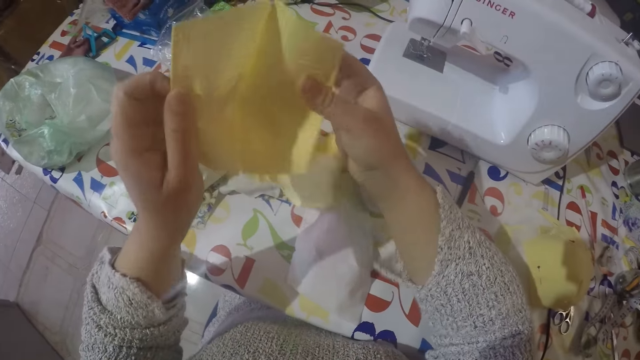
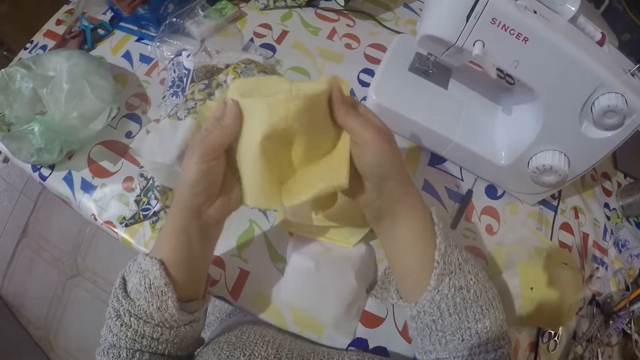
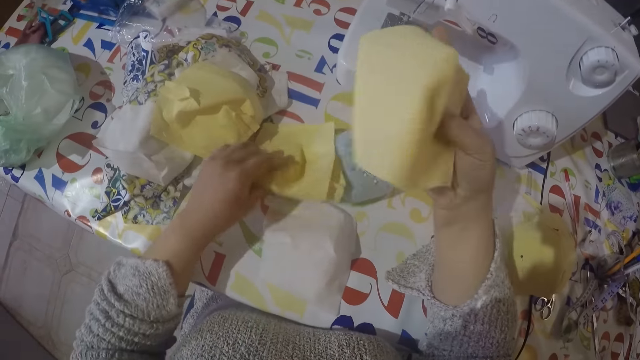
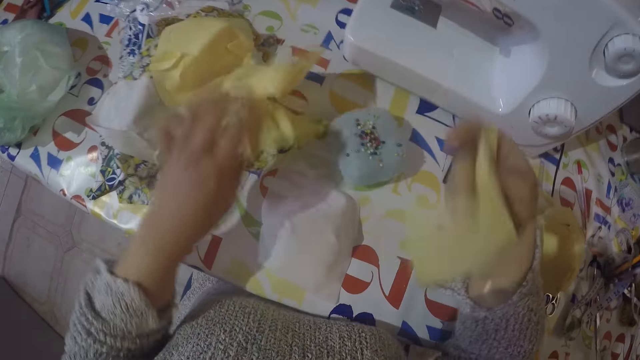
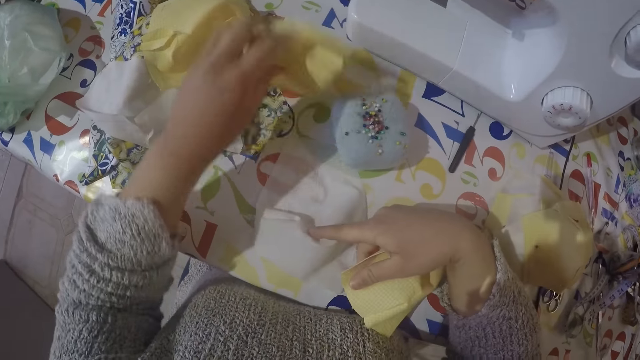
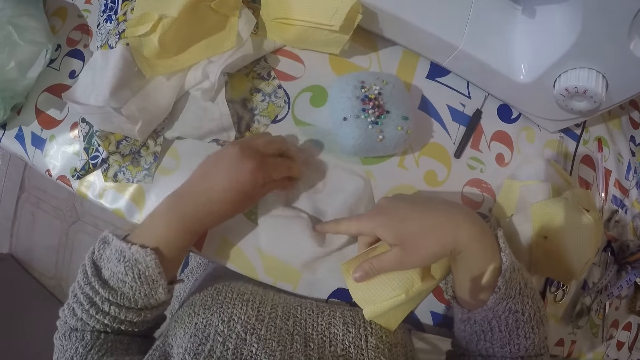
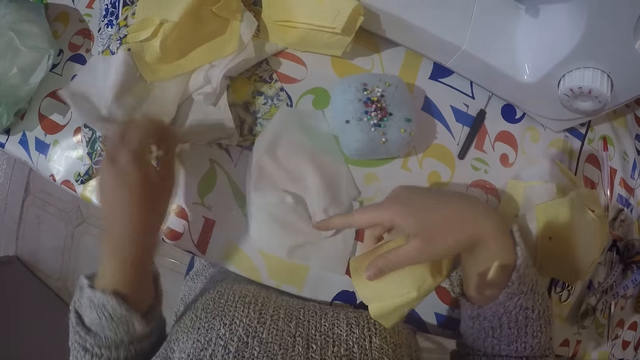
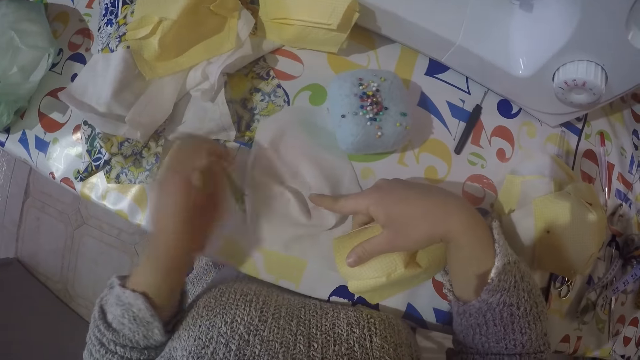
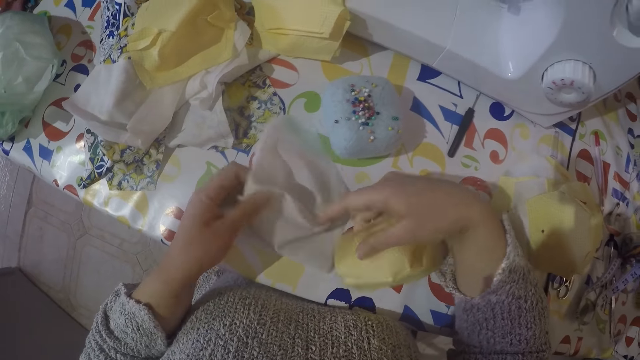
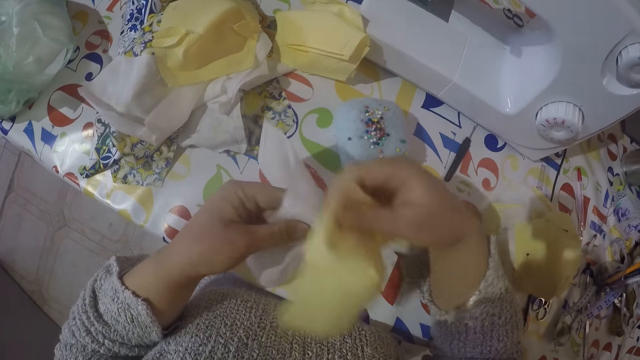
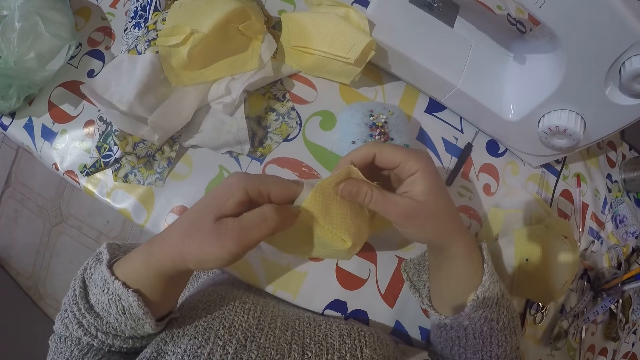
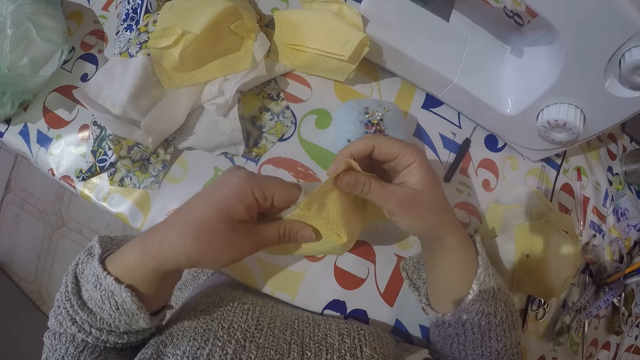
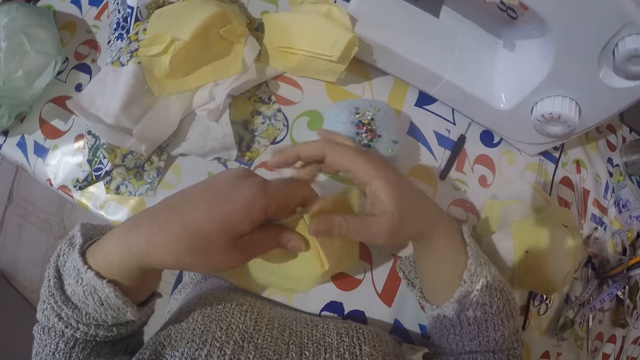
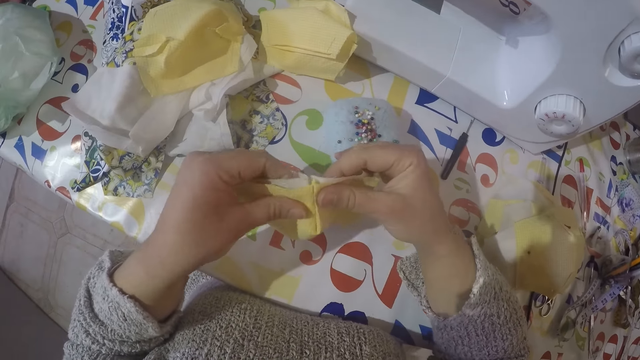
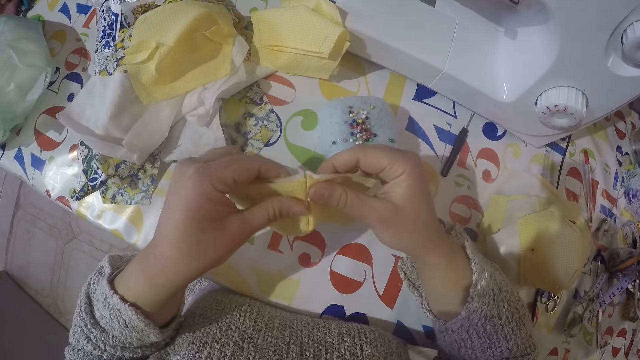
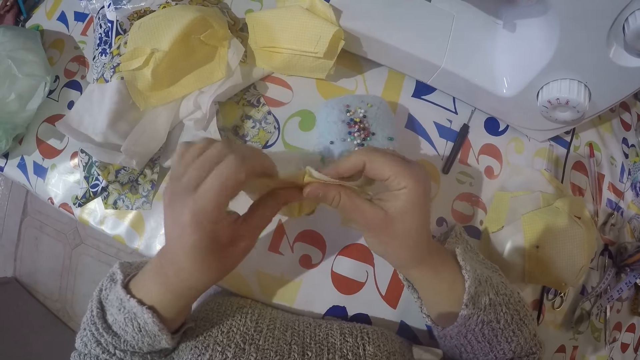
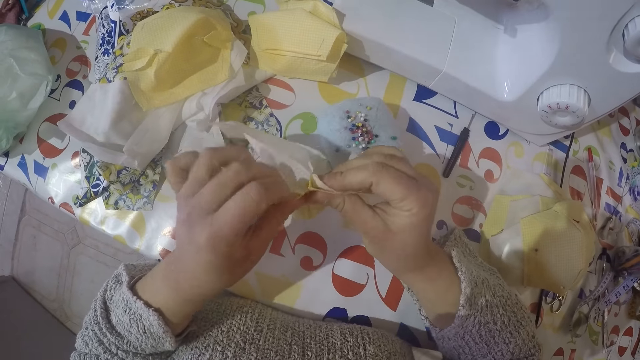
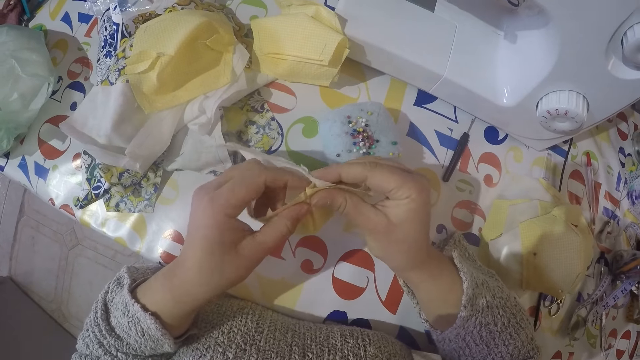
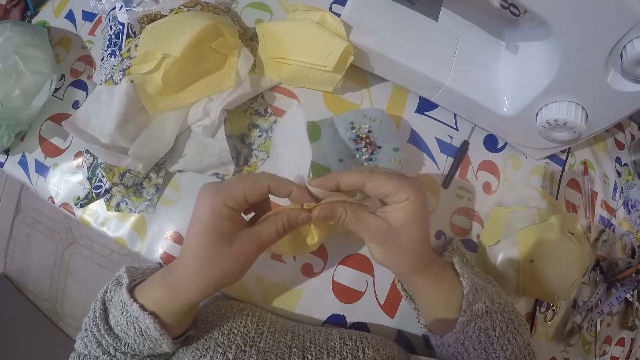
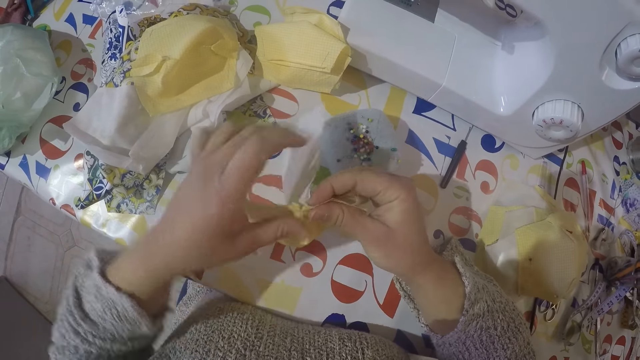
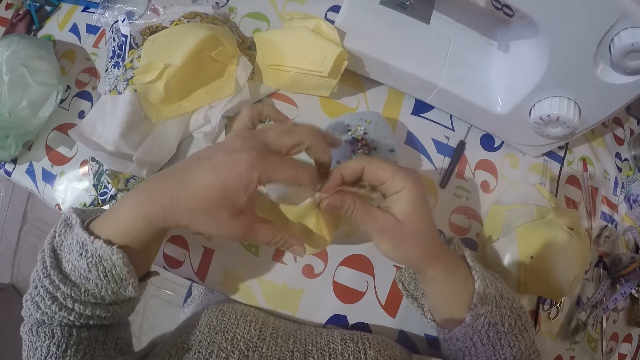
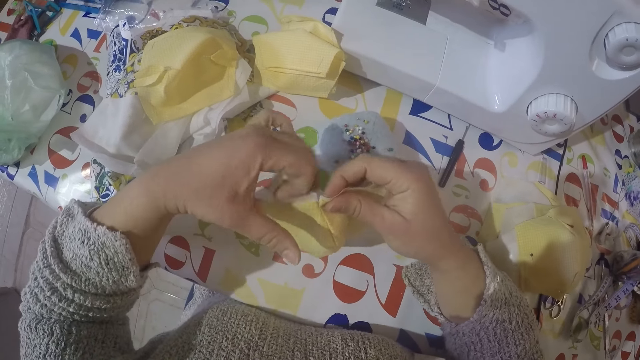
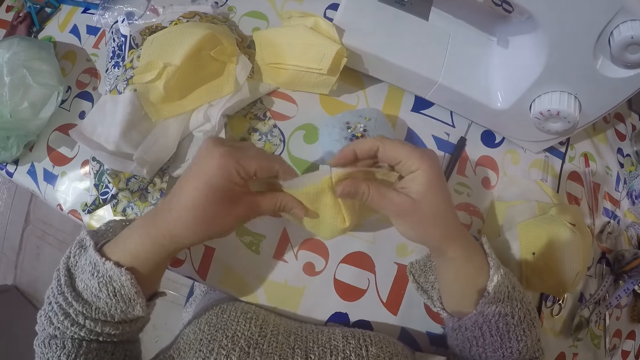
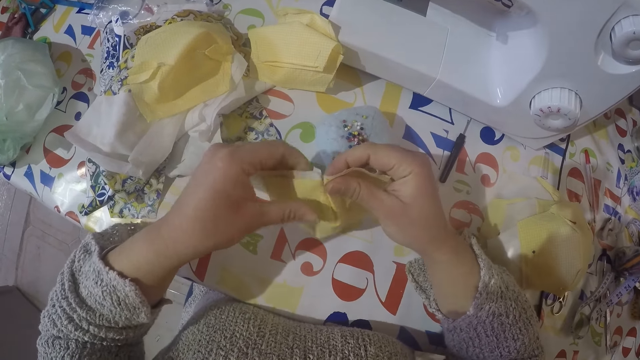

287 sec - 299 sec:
The camera wearer puts the cut pieces of cloth together.

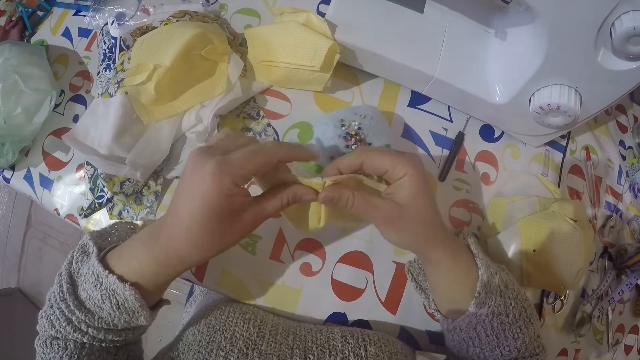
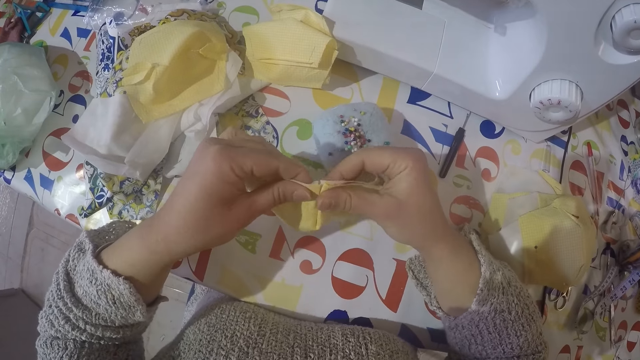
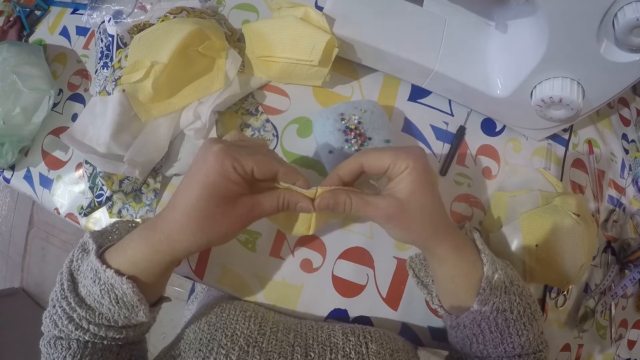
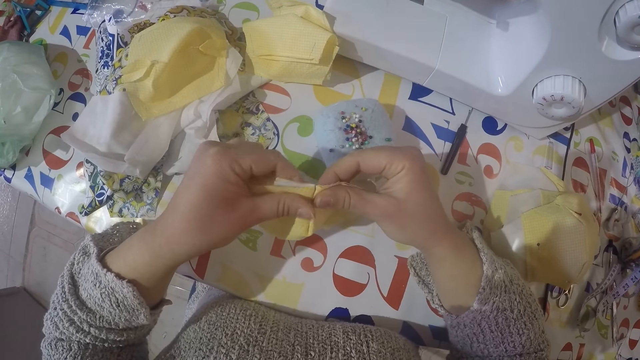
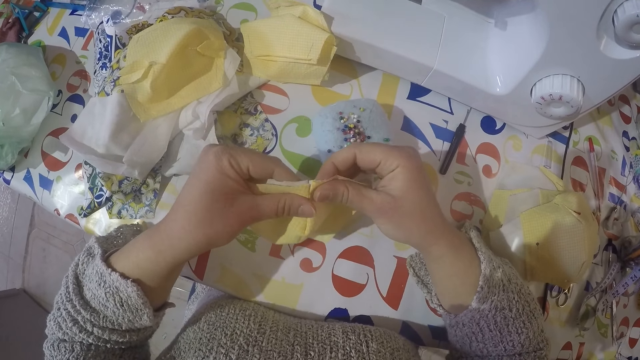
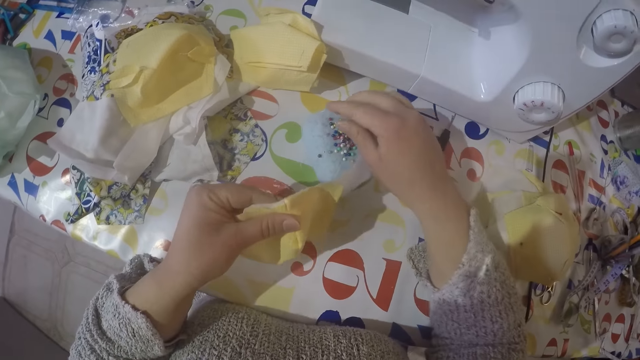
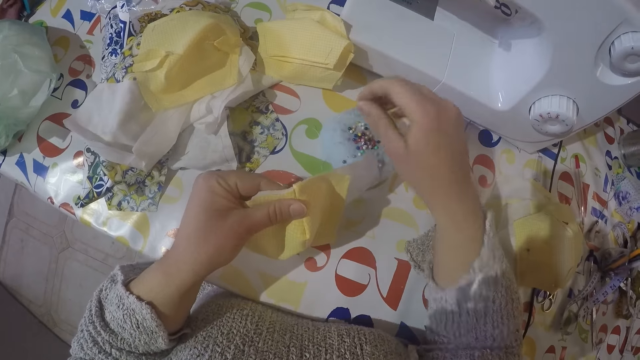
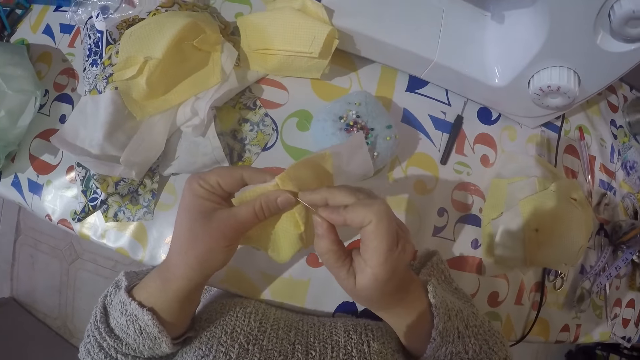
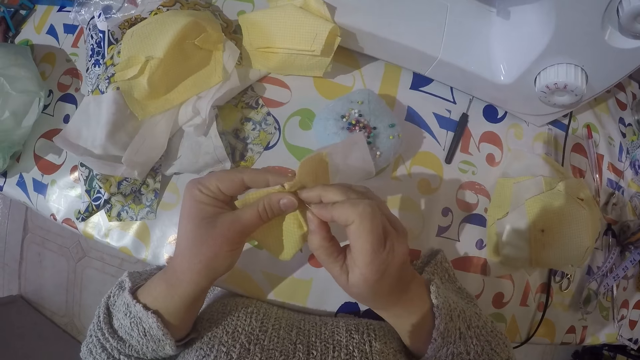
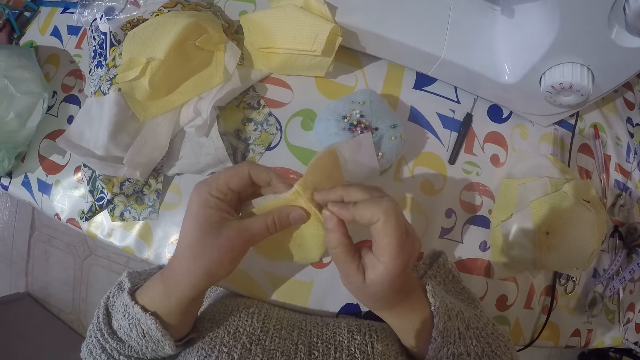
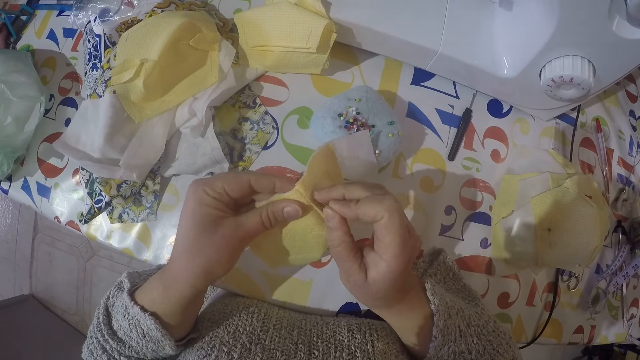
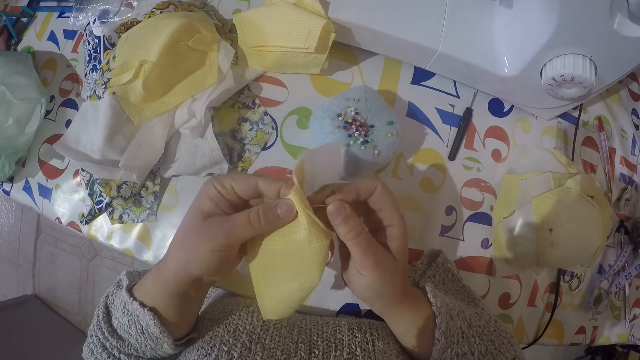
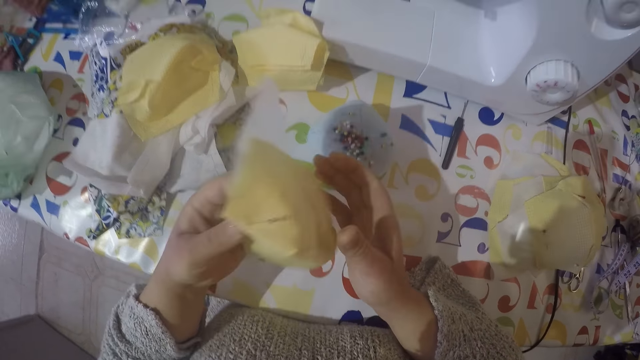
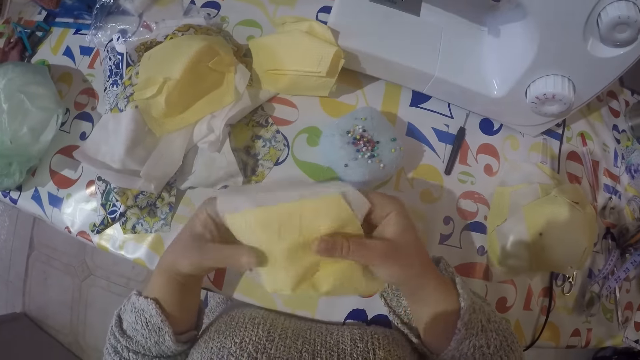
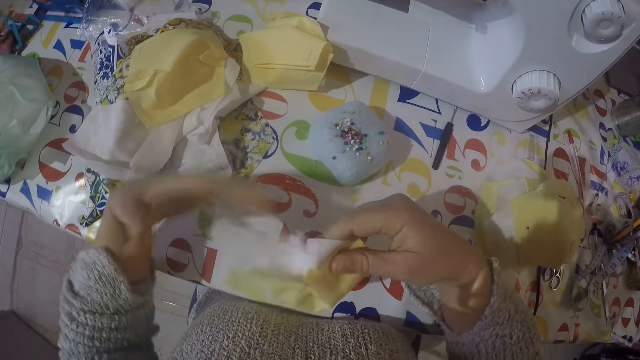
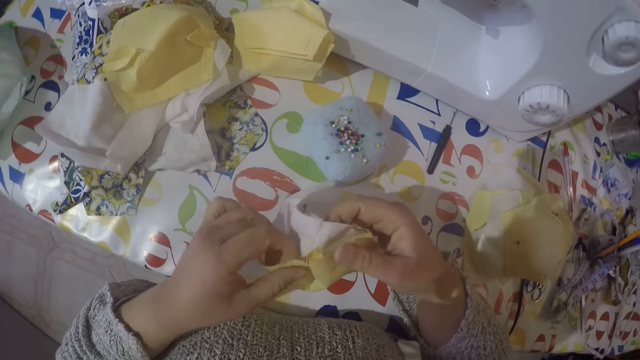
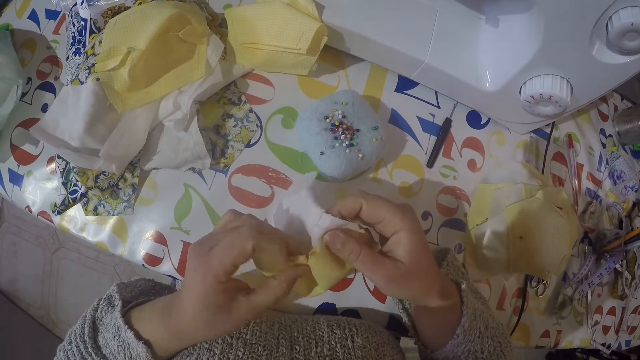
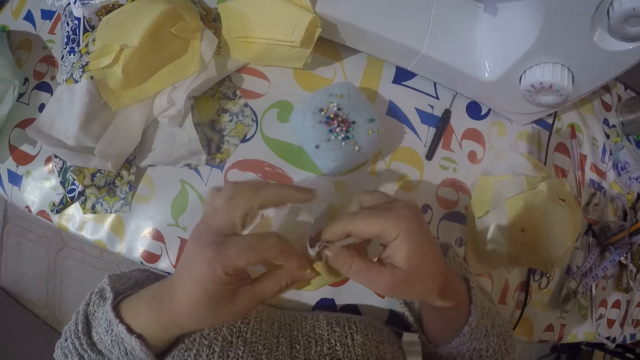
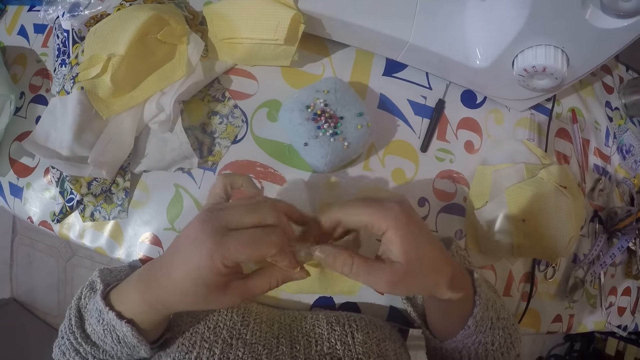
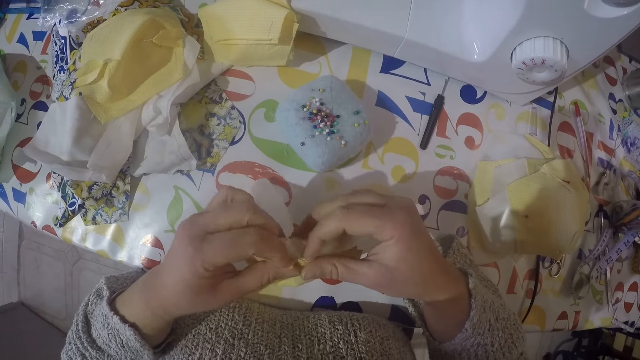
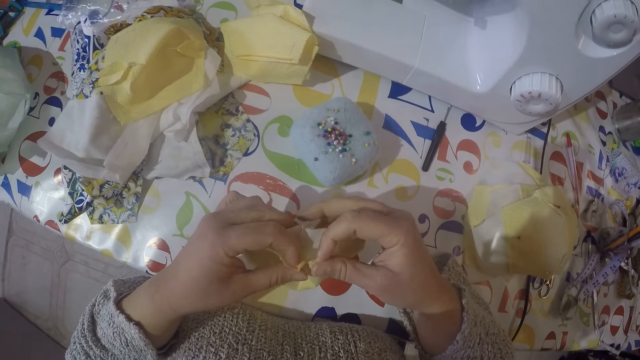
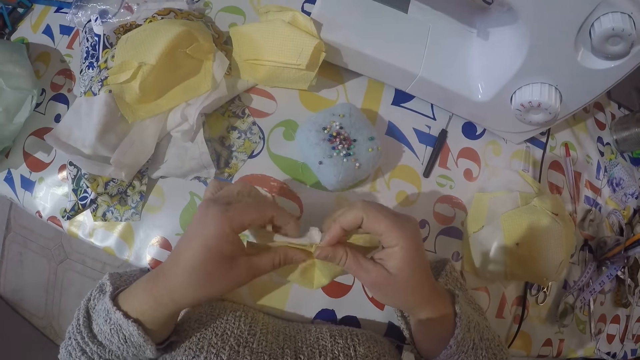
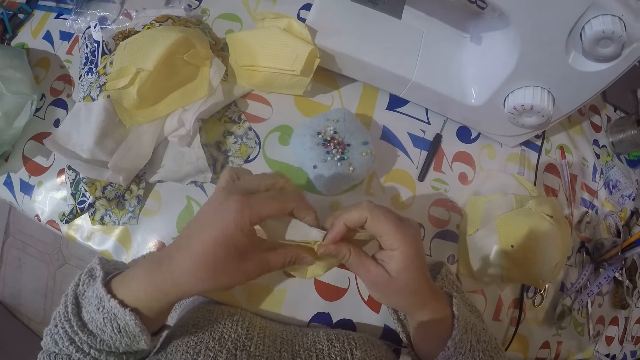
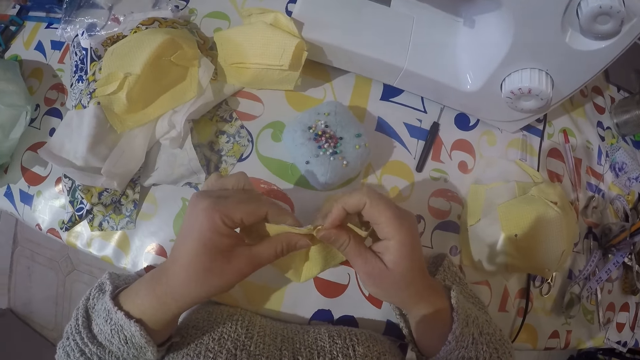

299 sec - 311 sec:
The camera wearer picks a pin from the sponge. They put the pin from the cloth.
